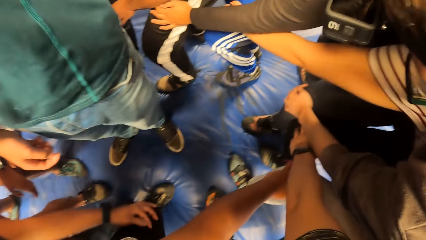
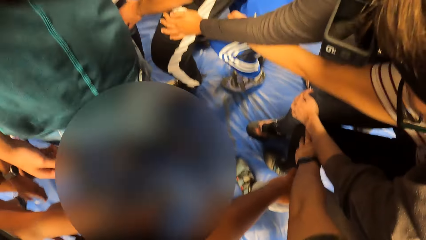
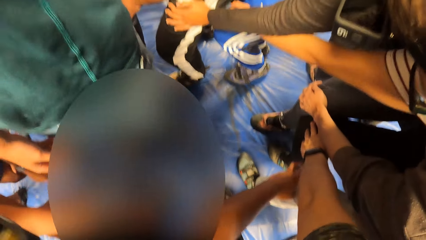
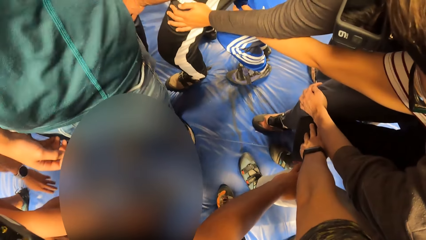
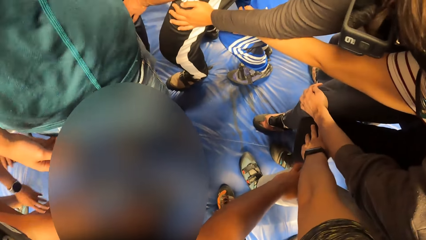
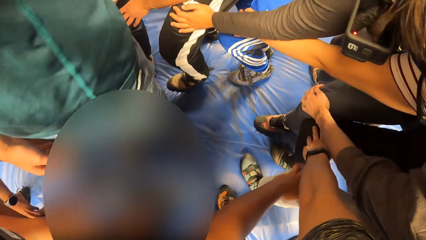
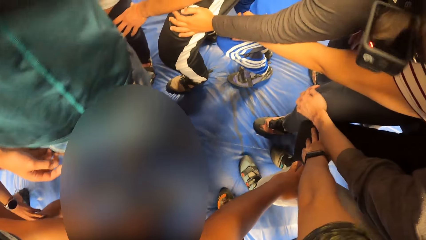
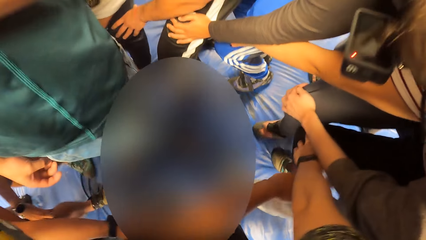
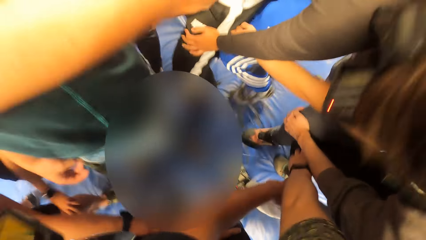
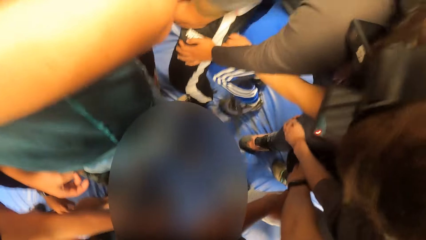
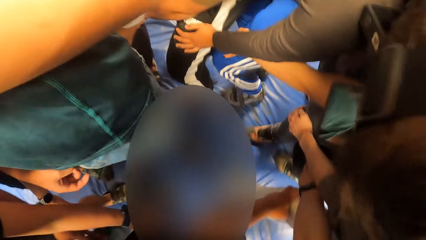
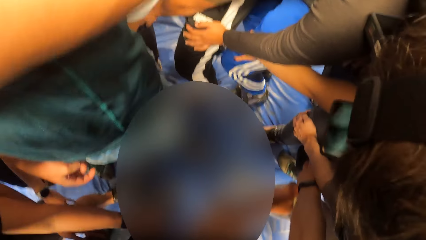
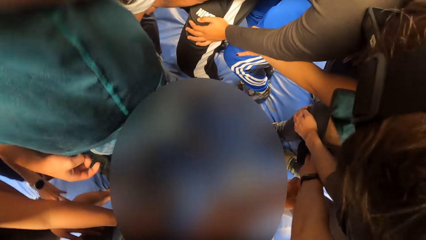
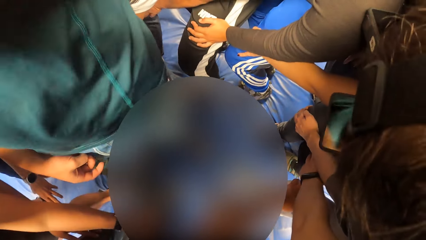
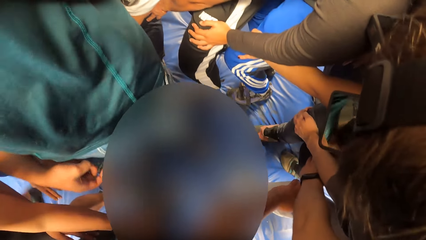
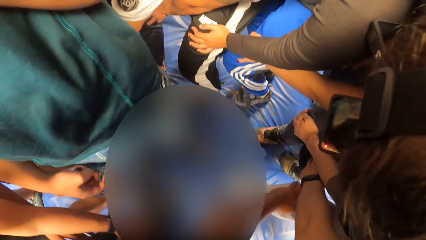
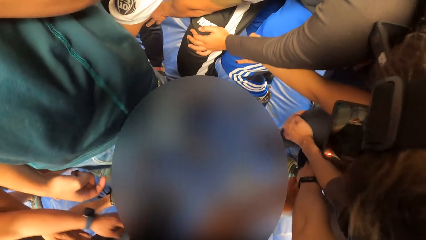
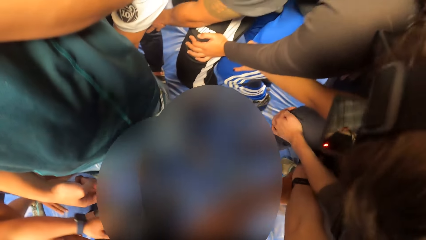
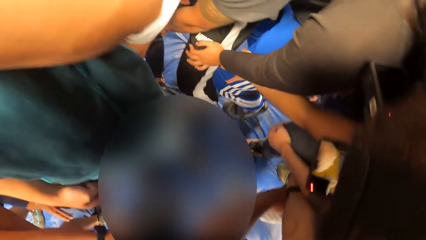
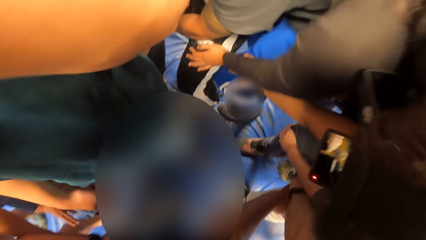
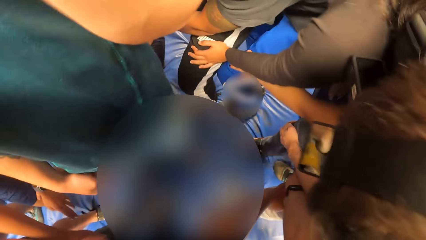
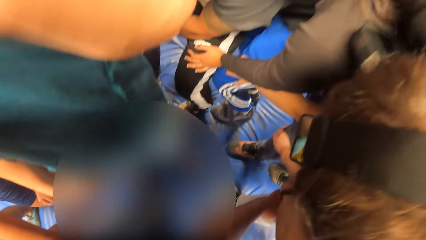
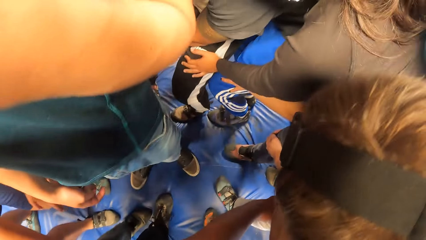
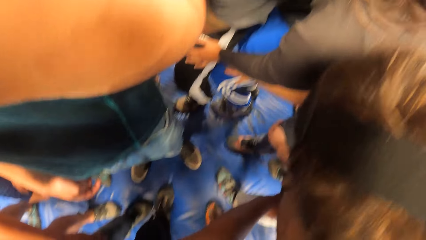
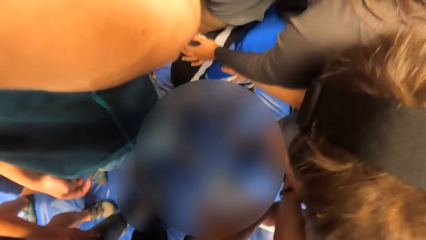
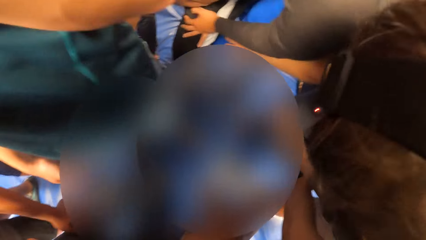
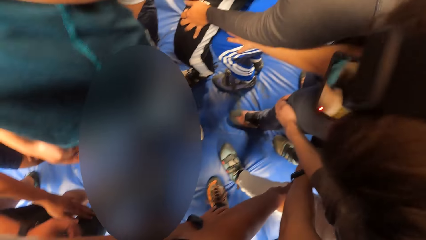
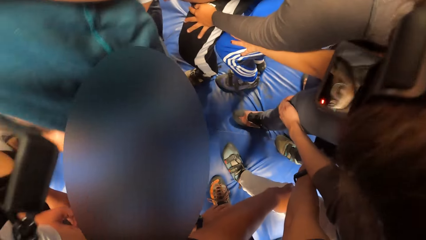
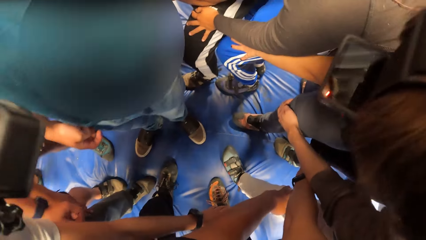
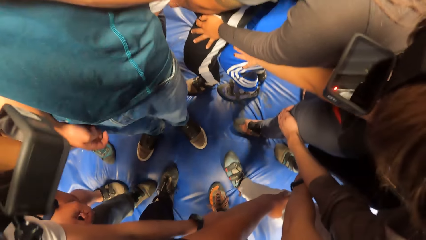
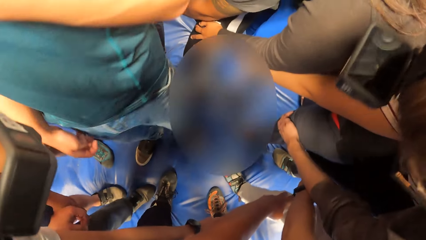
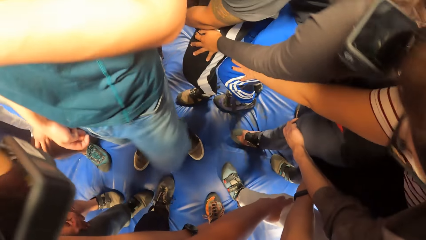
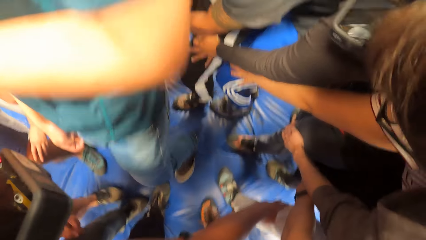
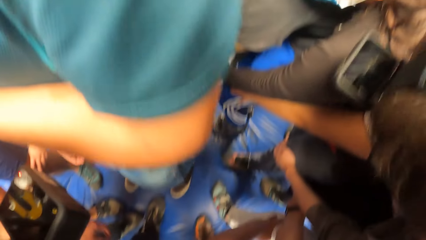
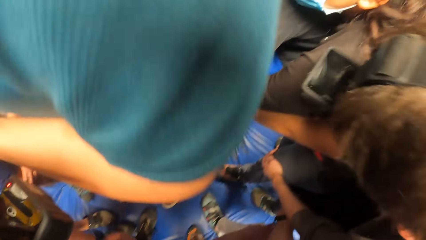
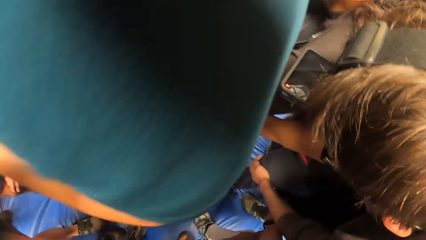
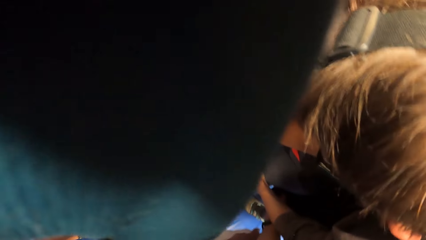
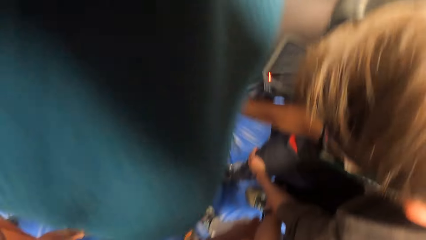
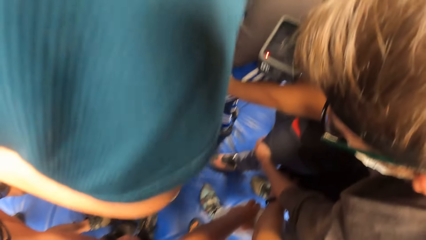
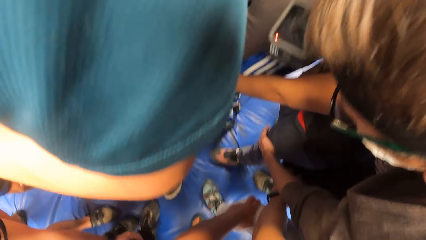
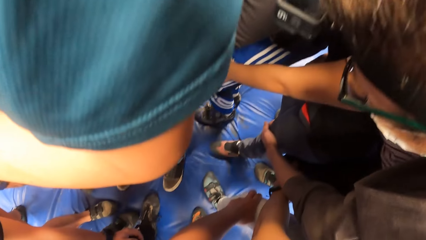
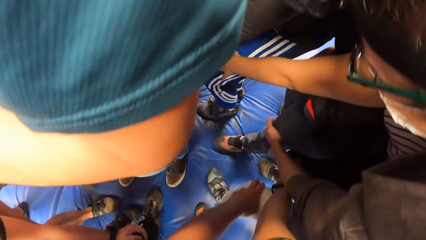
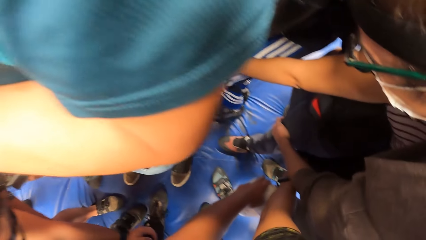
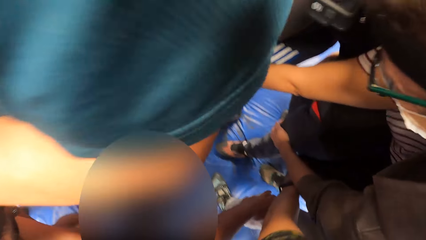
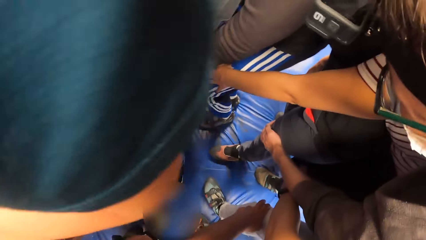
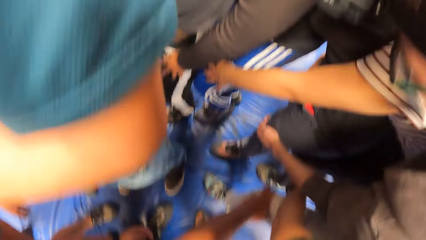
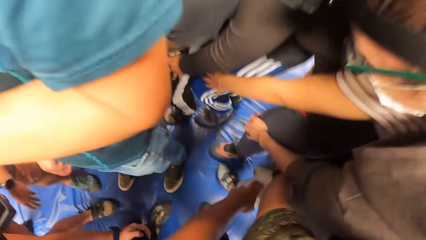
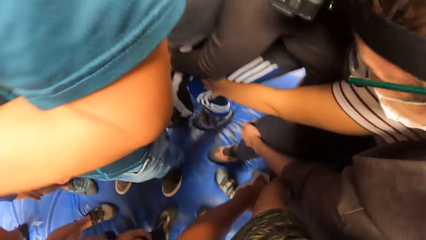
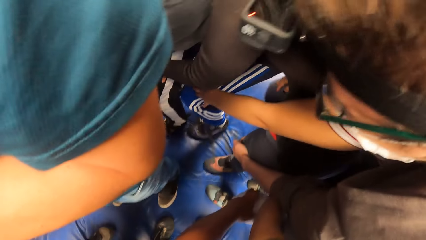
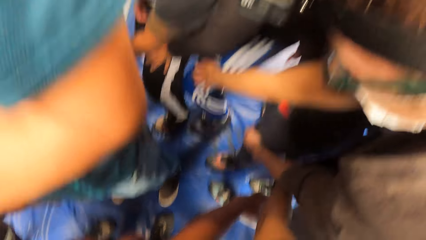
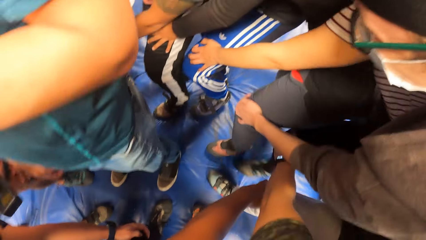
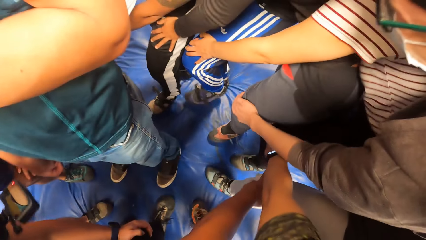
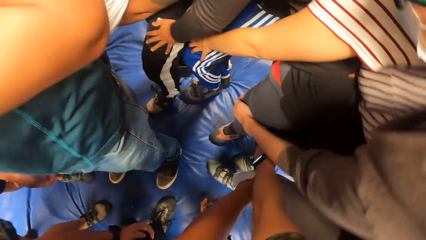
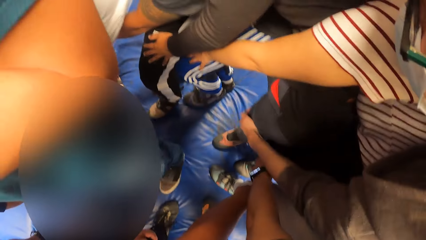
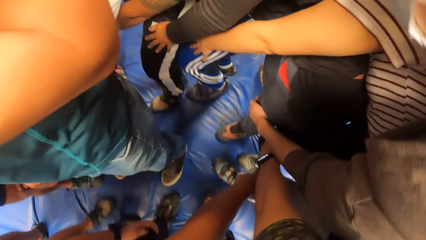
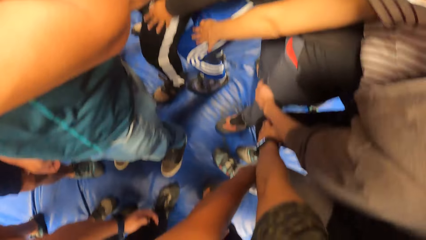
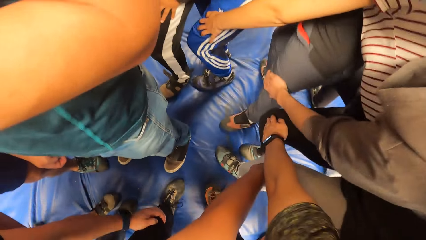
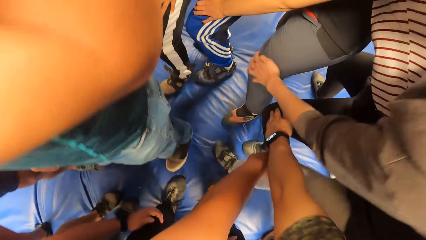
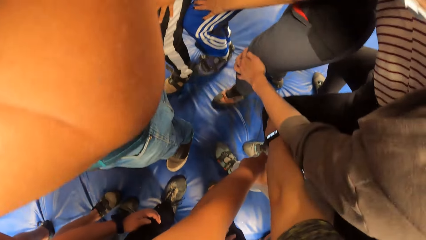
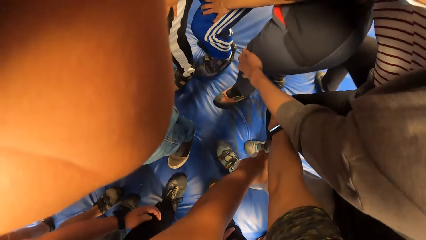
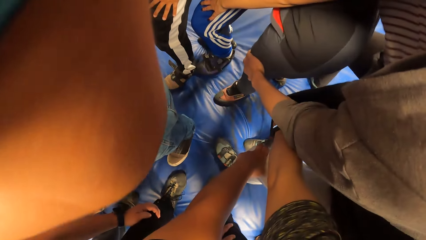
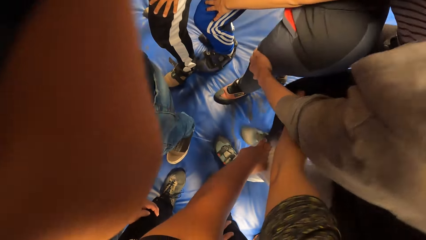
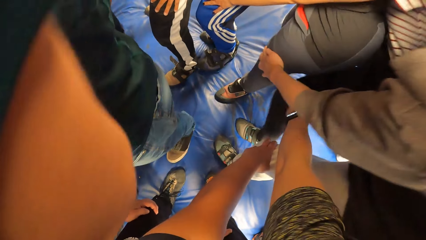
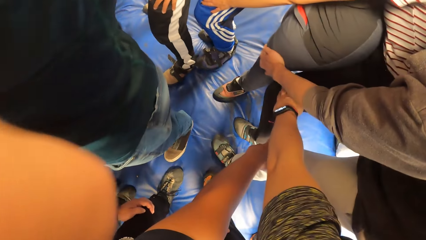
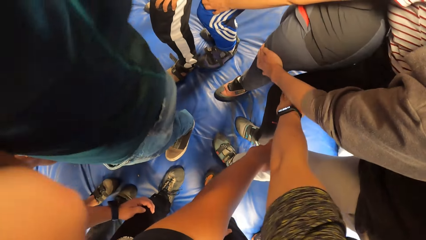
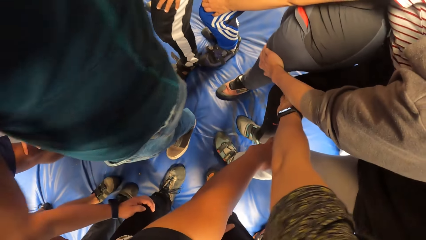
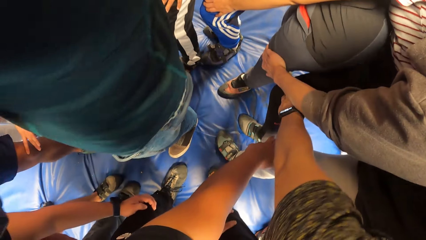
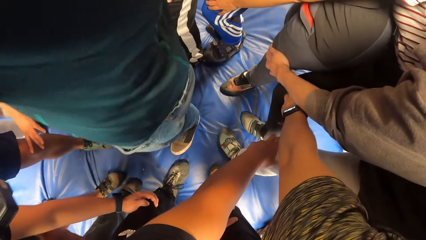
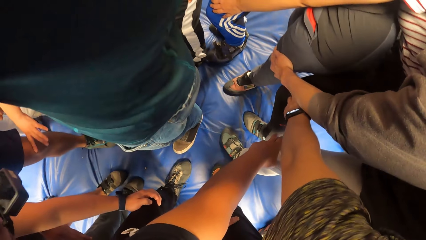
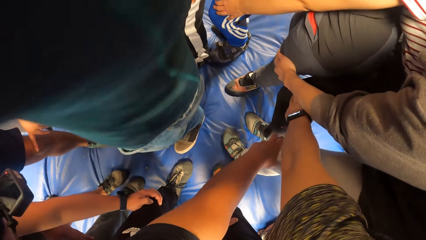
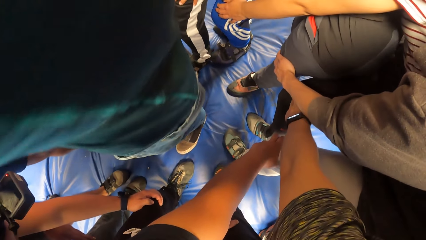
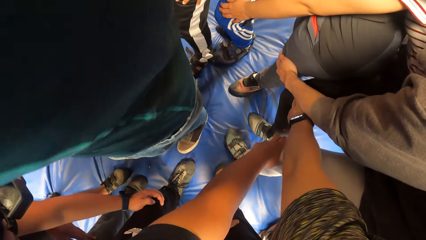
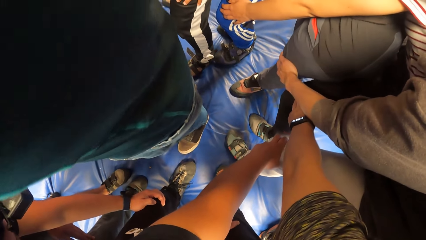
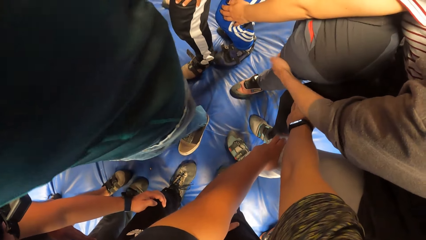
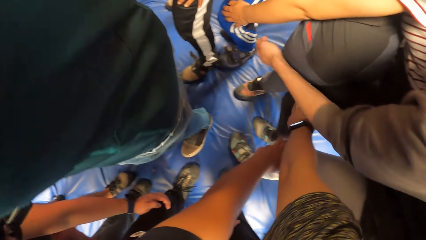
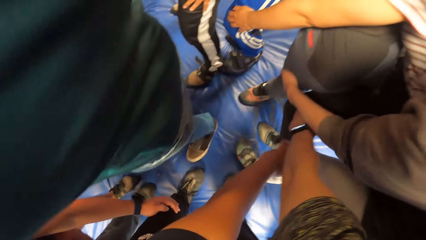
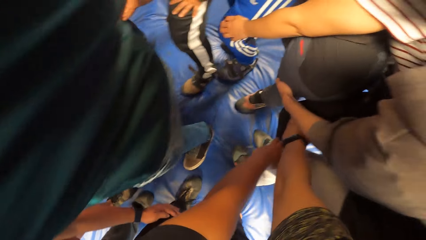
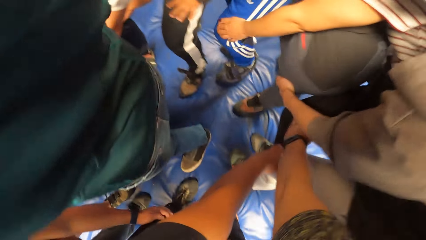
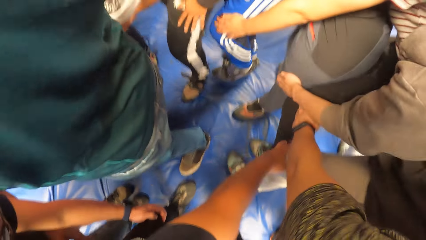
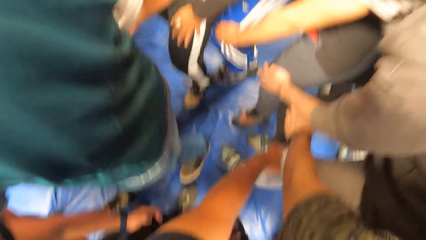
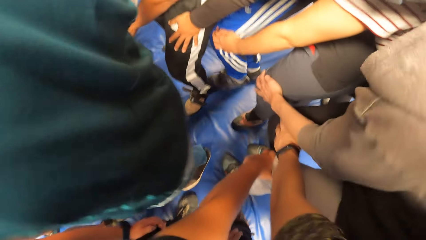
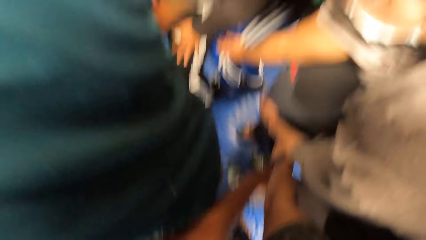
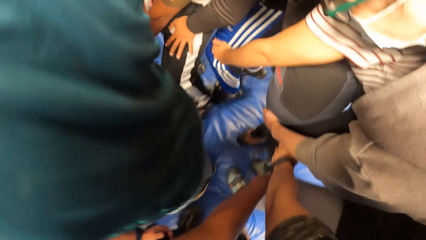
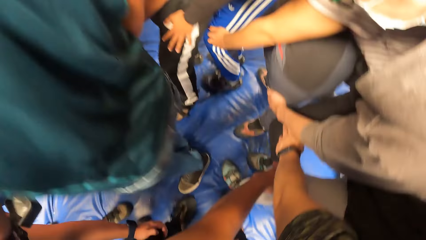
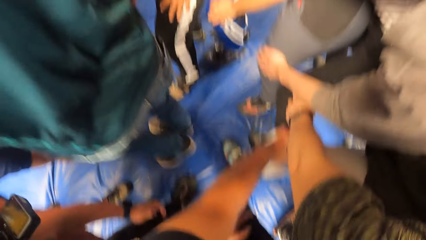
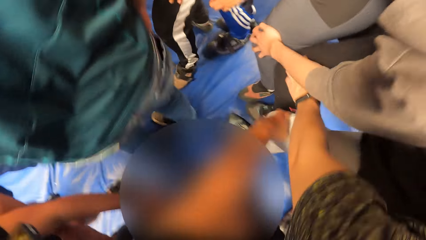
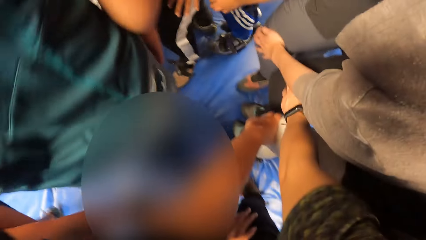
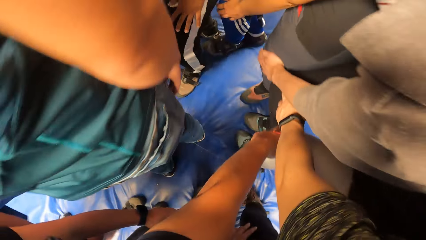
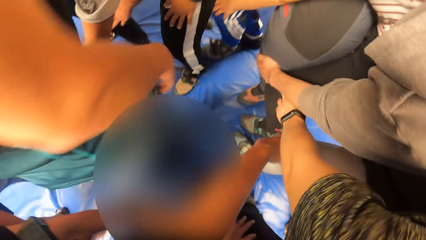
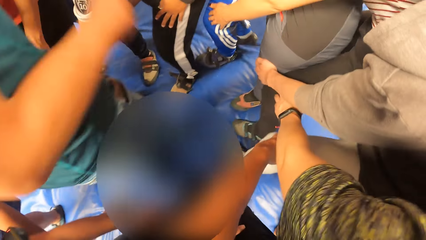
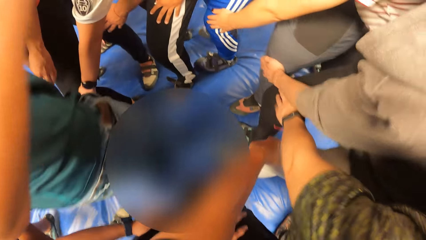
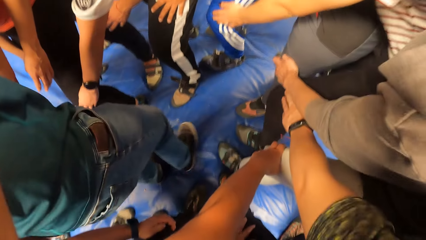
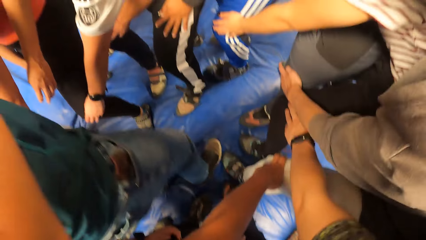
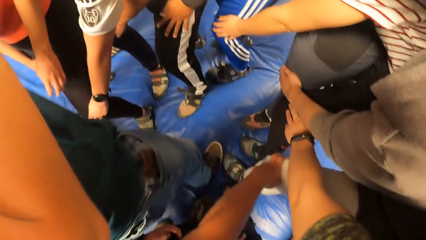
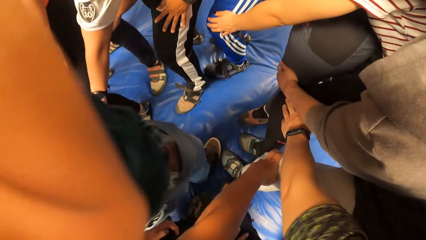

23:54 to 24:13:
The camera wearer jumps with the team. They bend the knees. They look at the ground. They bend the knees. They walk holding the knees.
